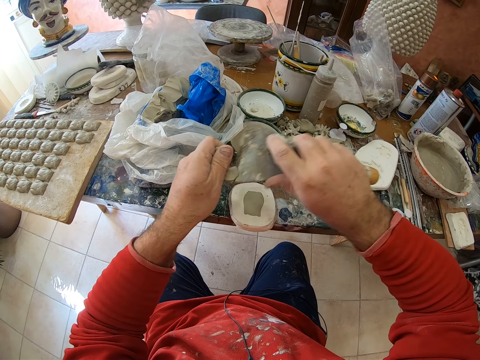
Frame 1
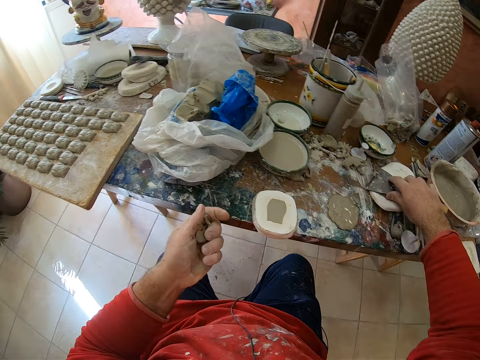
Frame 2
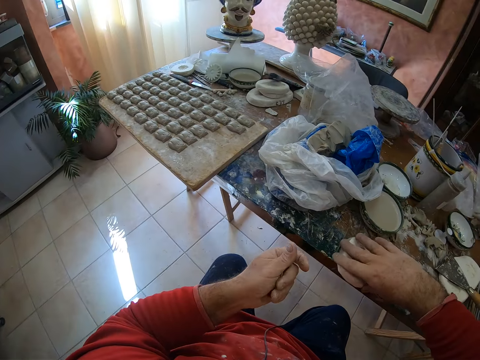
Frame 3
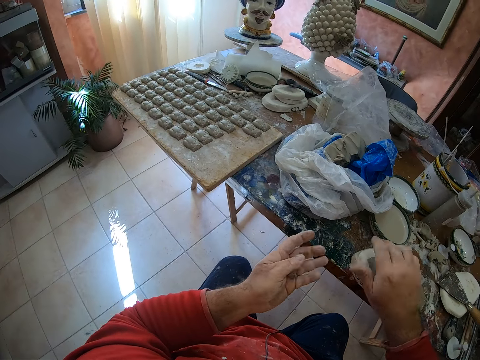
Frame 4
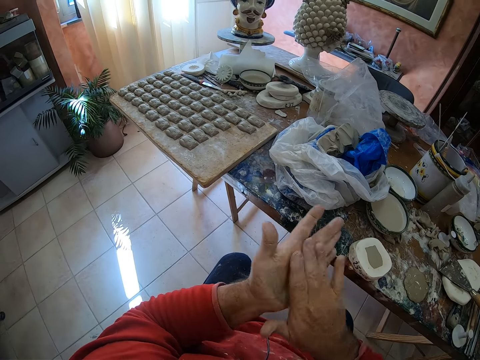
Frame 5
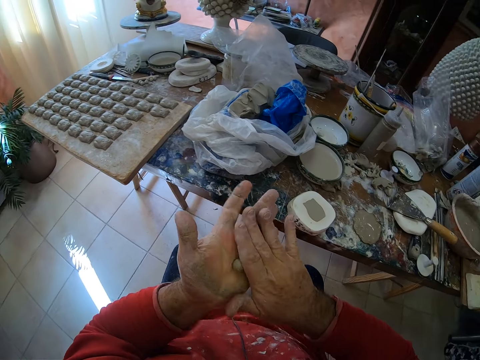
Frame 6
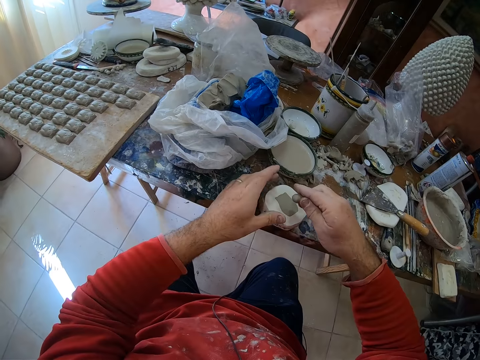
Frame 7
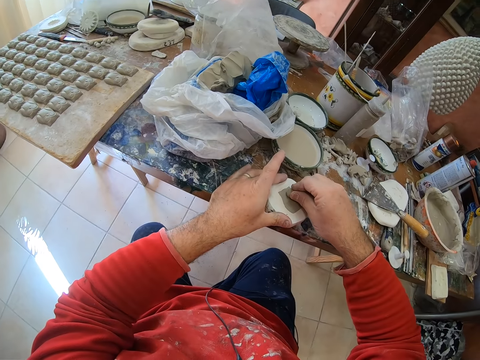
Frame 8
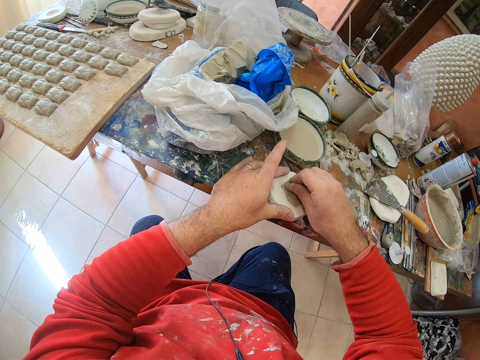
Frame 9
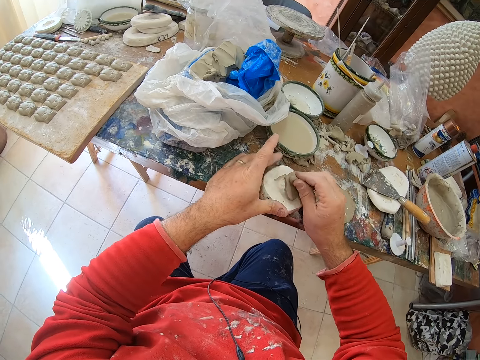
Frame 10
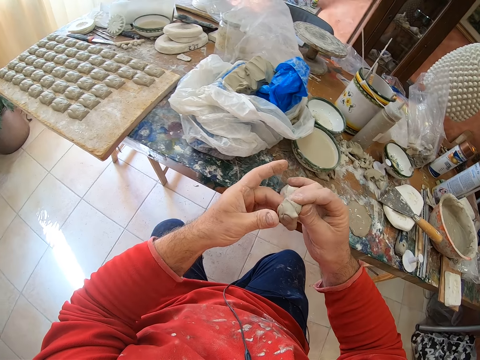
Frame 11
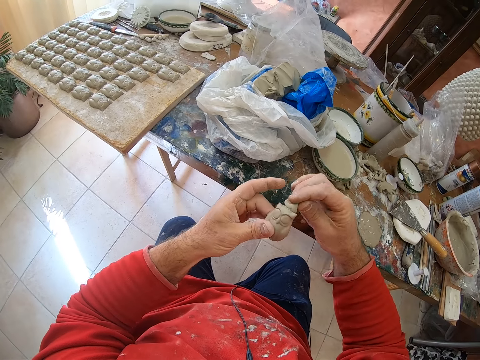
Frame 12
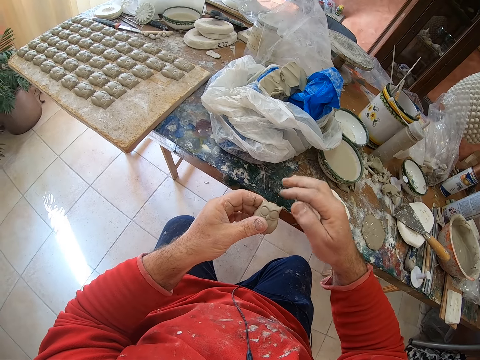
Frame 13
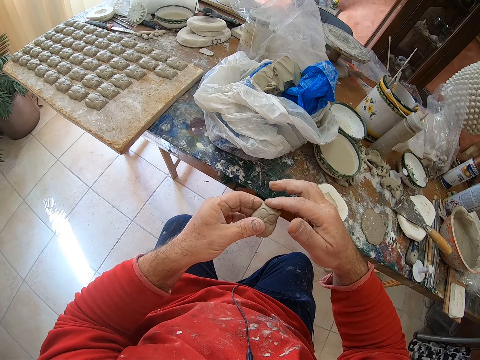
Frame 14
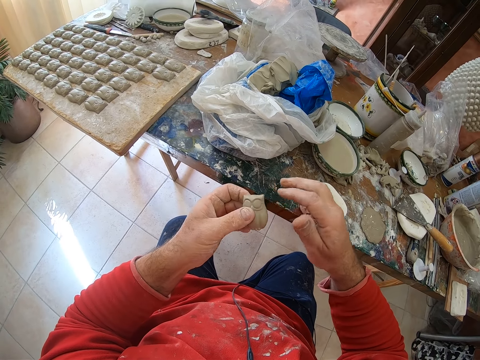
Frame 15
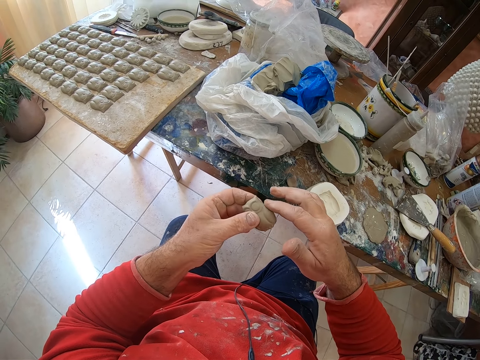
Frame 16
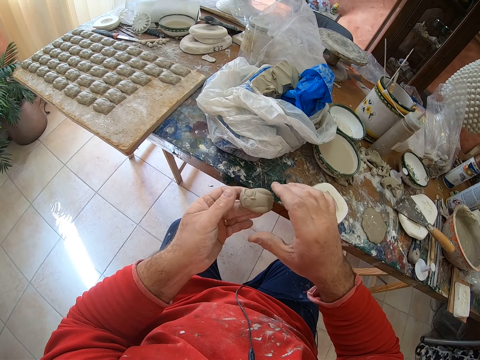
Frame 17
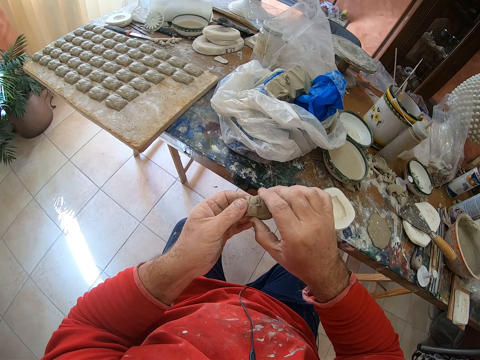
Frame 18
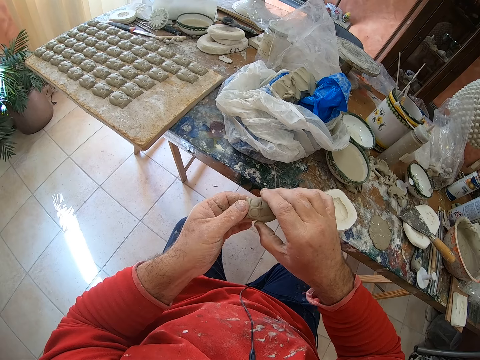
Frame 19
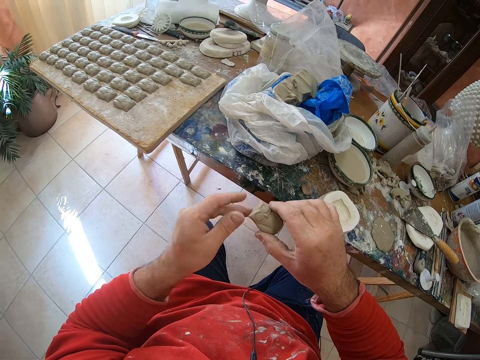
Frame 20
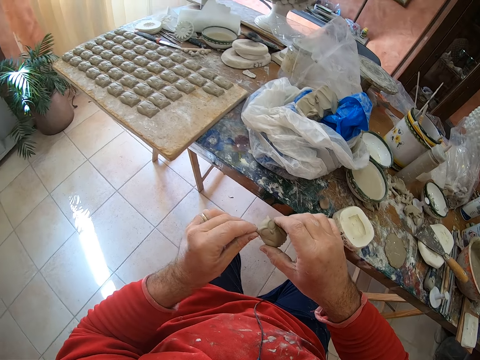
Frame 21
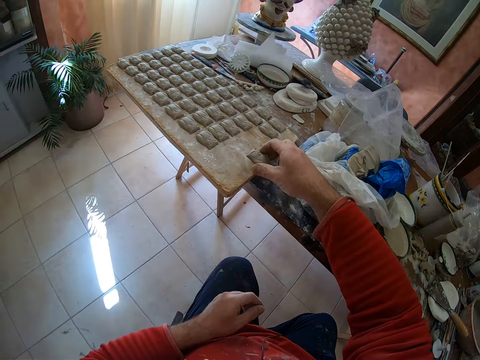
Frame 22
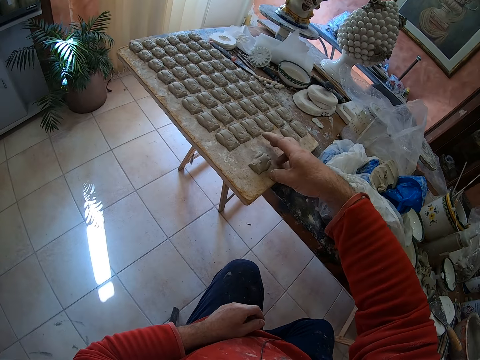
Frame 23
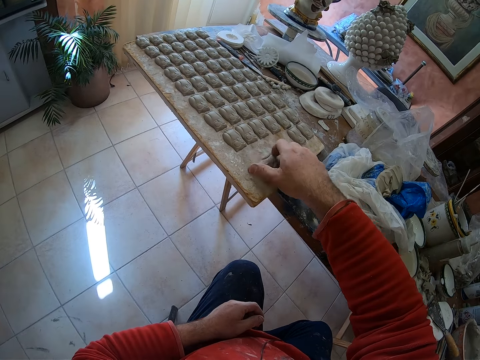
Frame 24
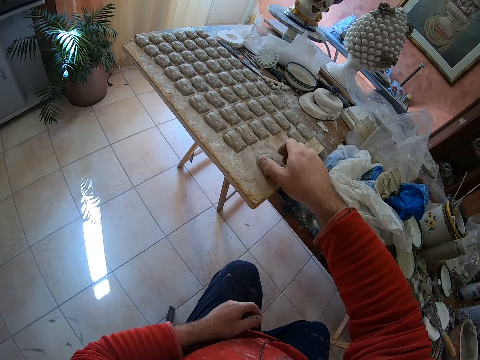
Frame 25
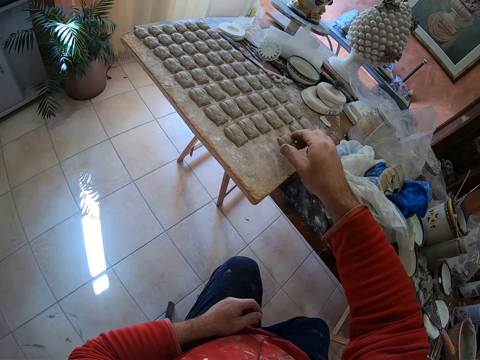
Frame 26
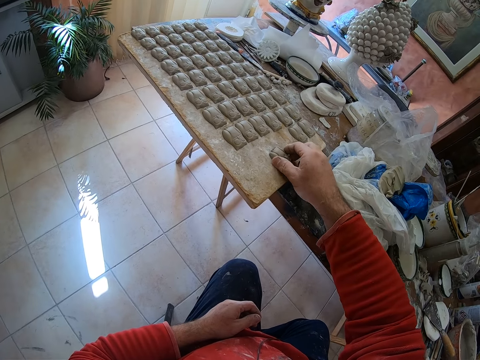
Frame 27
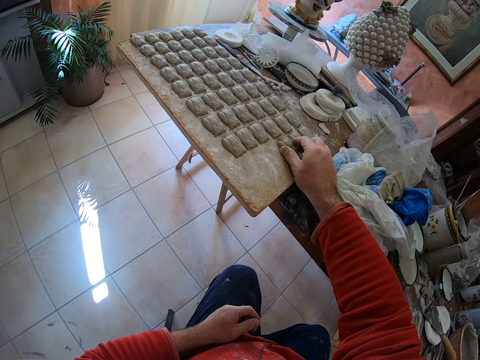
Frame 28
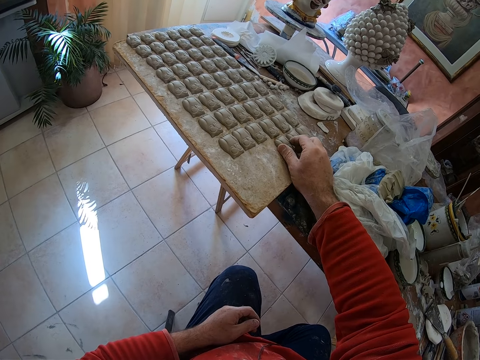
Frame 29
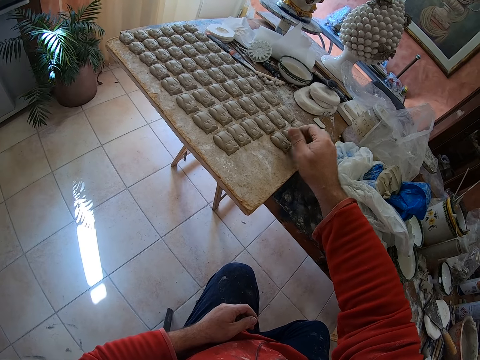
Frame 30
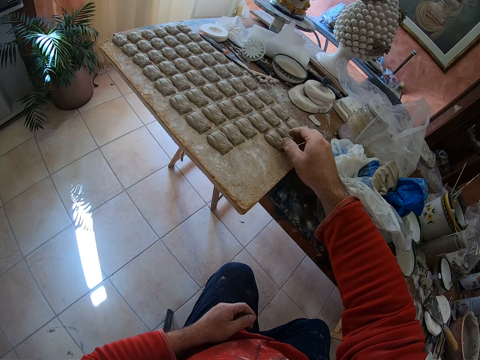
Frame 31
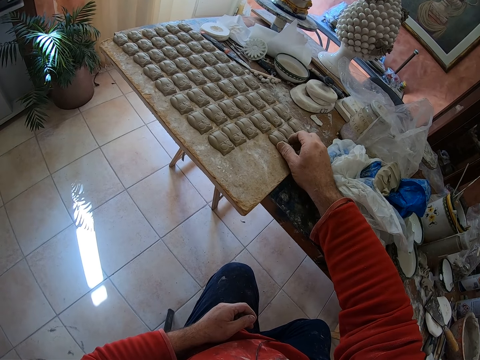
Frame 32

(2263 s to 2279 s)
The camera wearer drops the scraper on the table. He rotates the molding shaper on the table. He rolls the clay mold in his hands. He presses the clay mold on the mold shaper. He pulls an owl shaped clay mold or molding from the mold shaper. He drops mud on the table. He smoothens the owl mold's edges with his finger. He puts the owl clay mold on a wooden tray or board and positions the molding on the board.

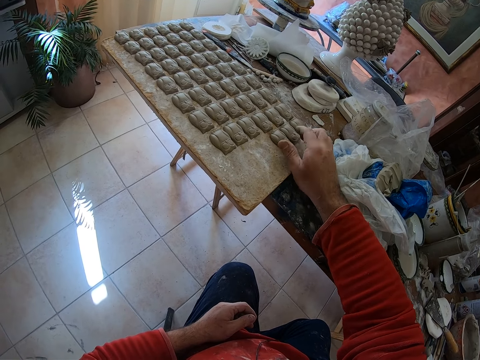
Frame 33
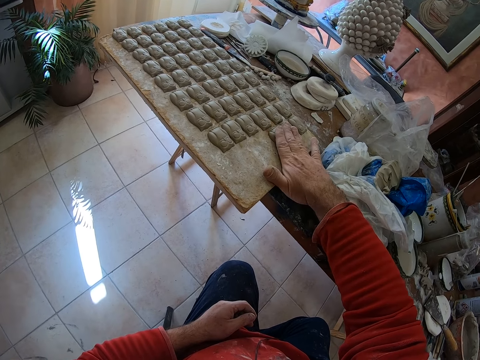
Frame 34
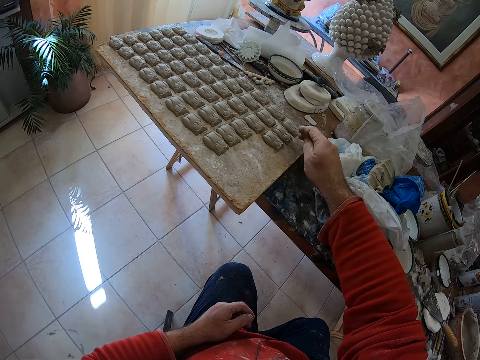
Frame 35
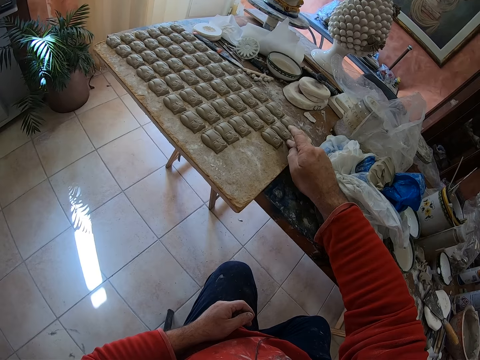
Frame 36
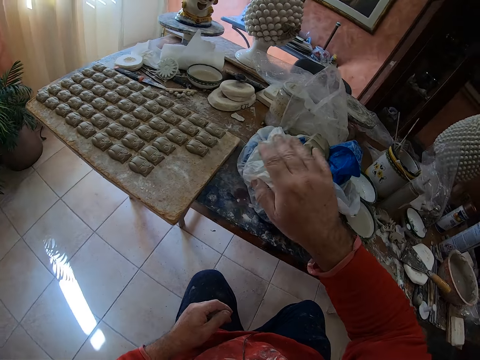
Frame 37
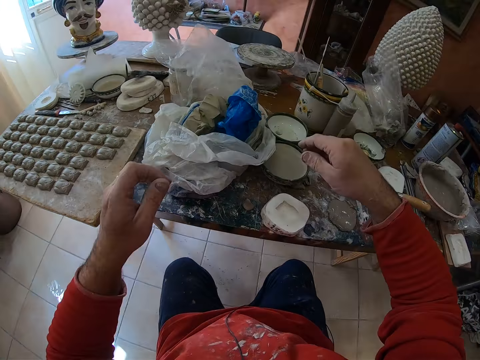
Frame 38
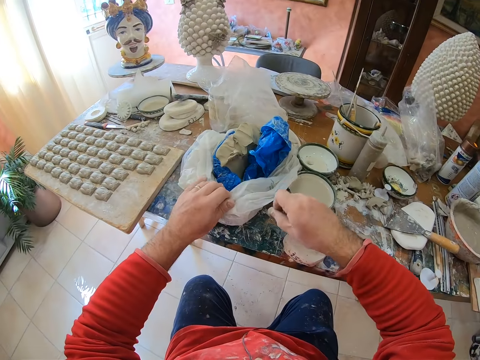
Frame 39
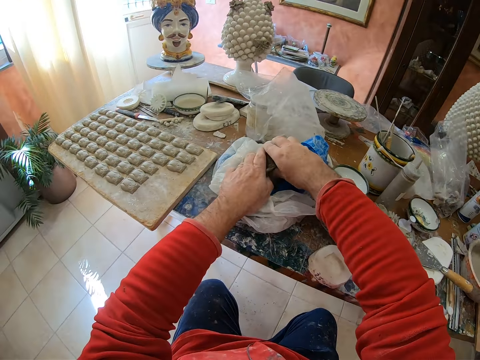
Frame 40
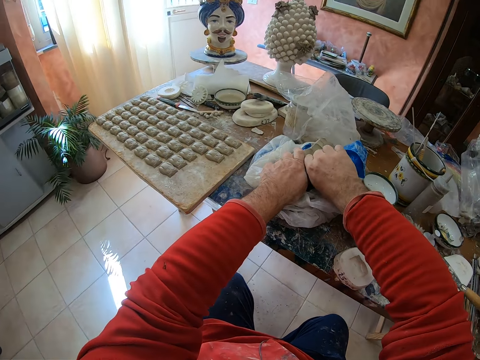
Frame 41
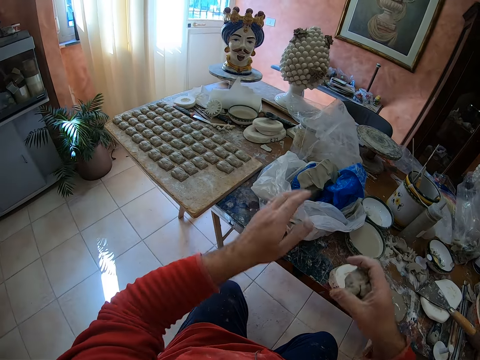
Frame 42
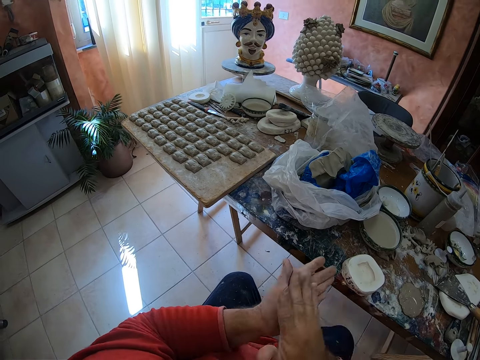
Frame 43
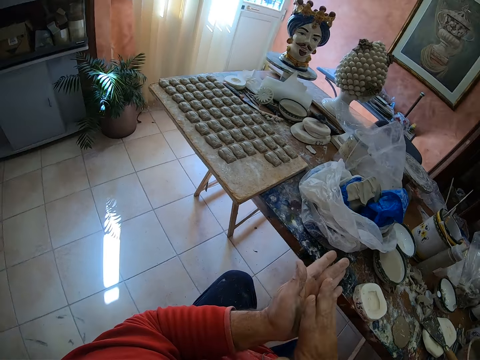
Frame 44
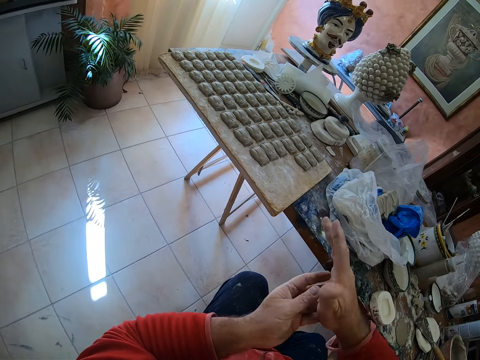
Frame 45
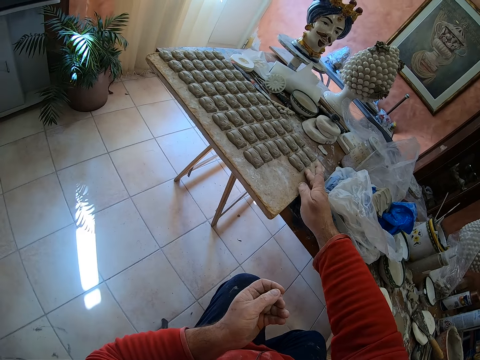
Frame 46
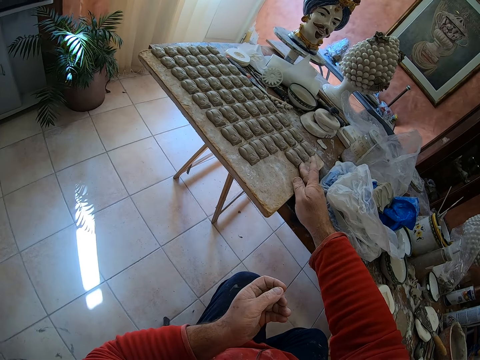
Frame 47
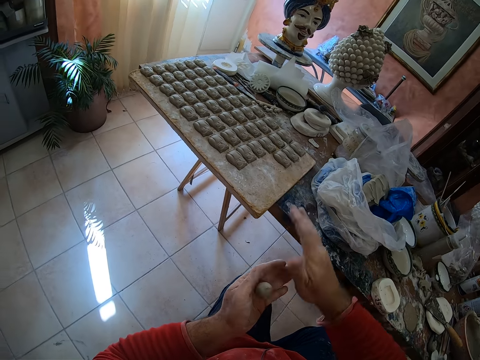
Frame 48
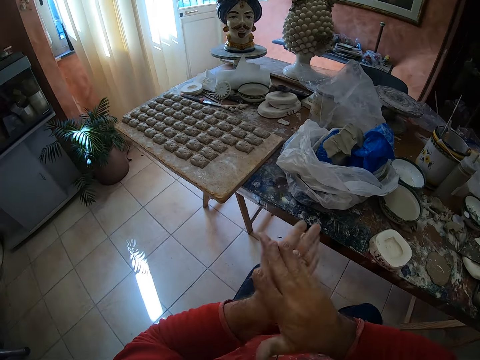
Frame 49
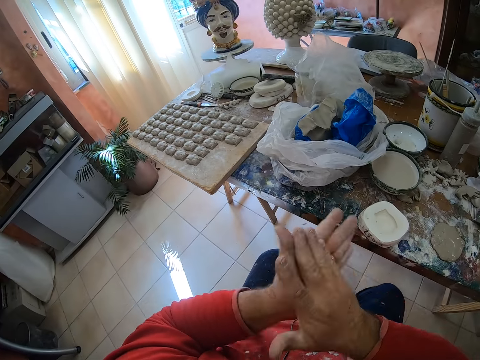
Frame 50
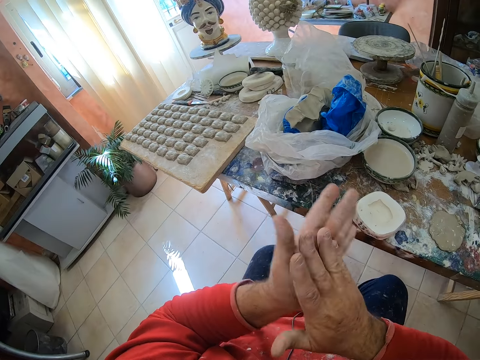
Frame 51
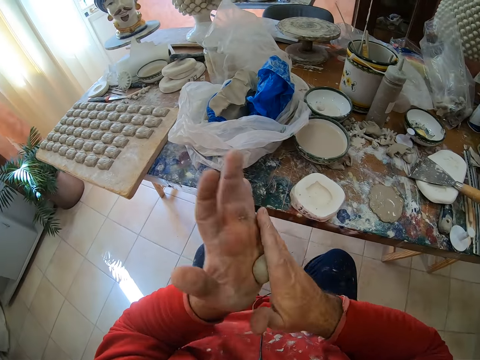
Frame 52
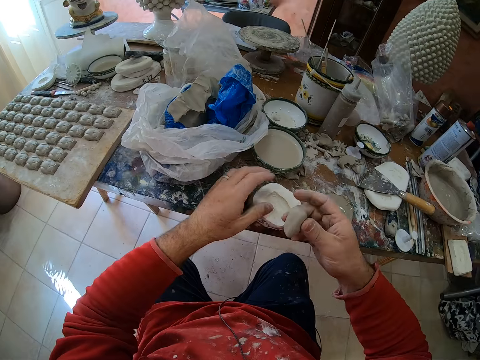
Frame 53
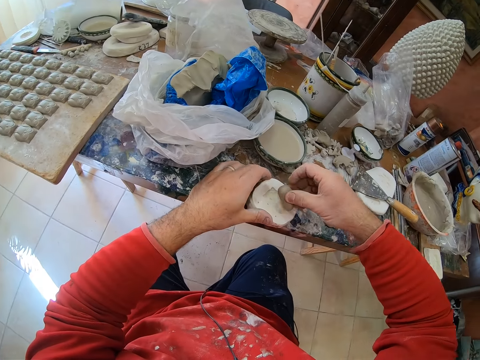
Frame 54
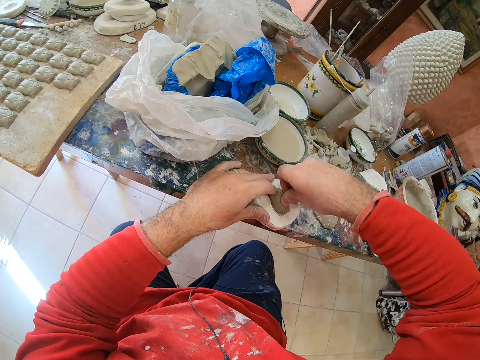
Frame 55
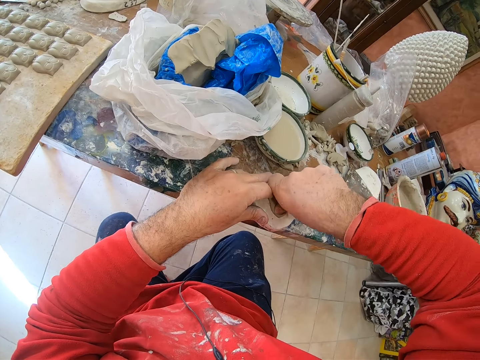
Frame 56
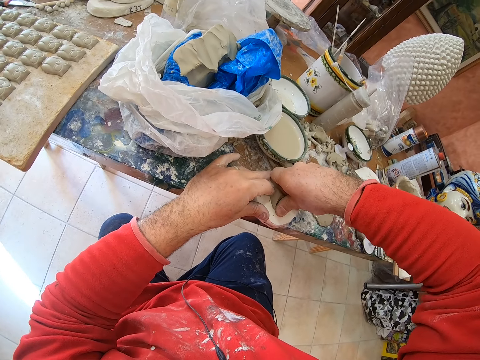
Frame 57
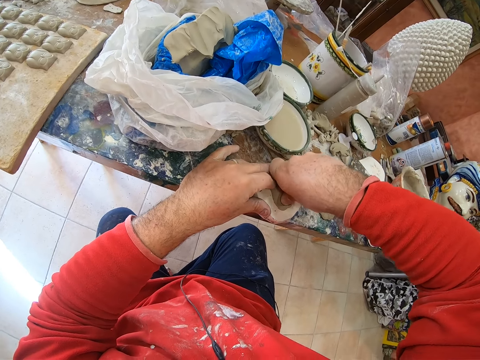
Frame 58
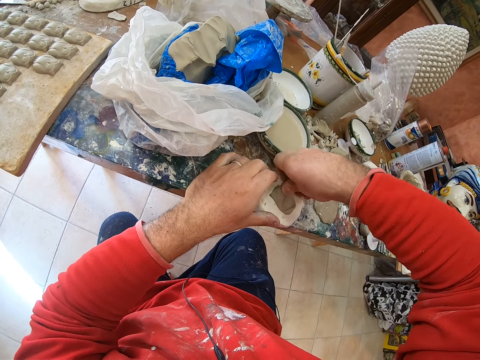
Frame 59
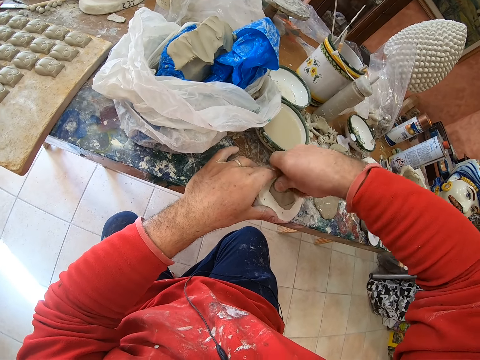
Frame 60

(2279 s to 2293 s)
The camera wearer picks a mud piece on the table. He cuts the mud on paper. He takes a pinch of clay mold from a paper bag. He rolls the clay mold in his hands. He positions a molding on a board. He rolls the mud in his hands. He presses the clay mold on the mold shaper.
